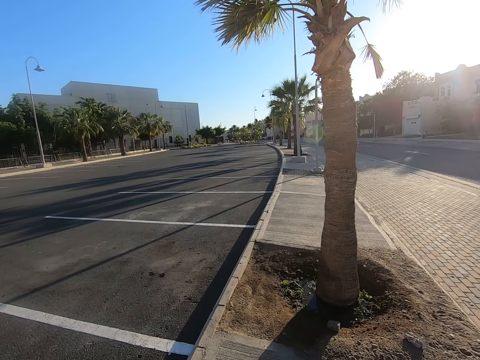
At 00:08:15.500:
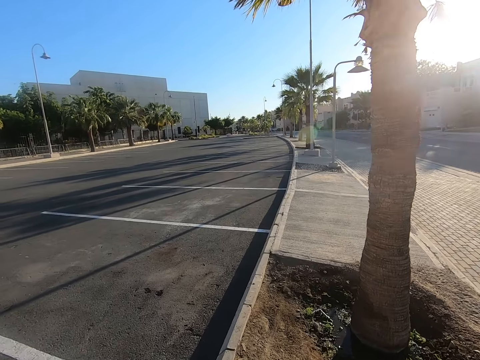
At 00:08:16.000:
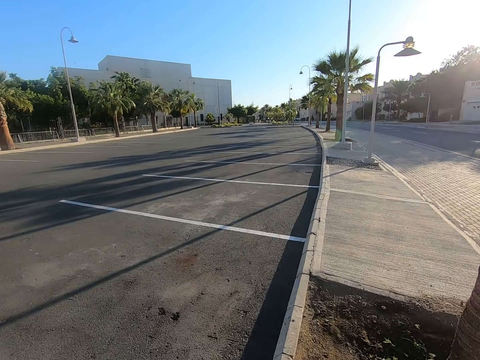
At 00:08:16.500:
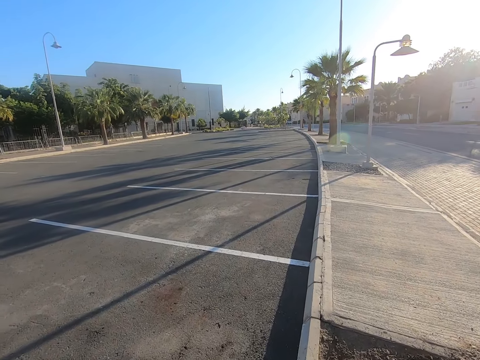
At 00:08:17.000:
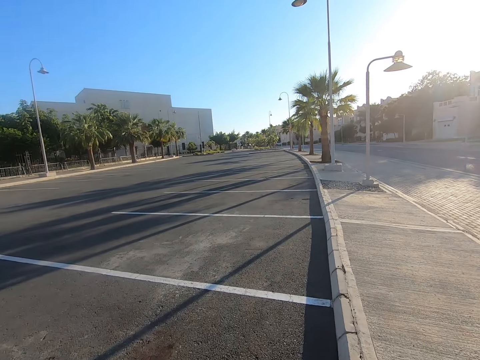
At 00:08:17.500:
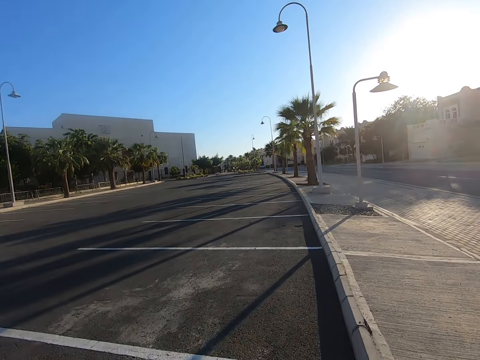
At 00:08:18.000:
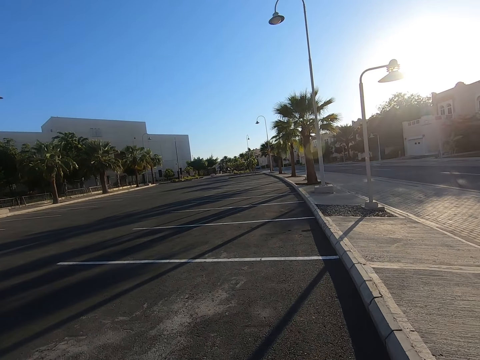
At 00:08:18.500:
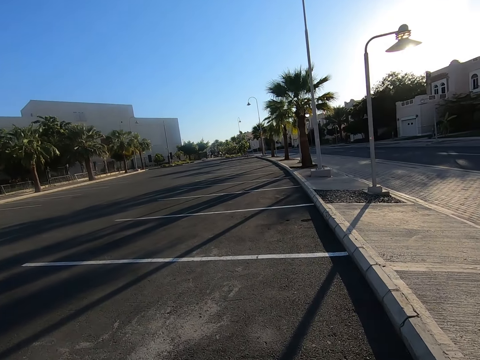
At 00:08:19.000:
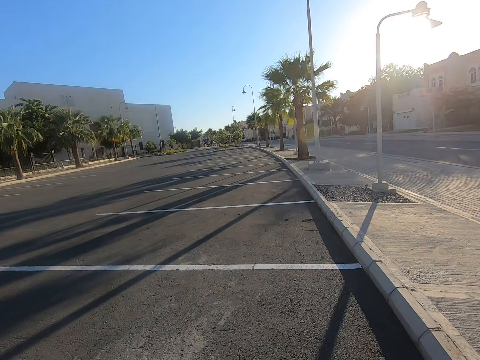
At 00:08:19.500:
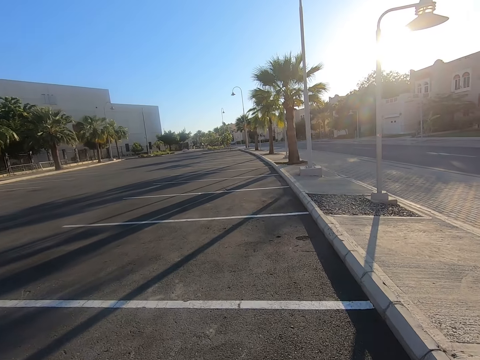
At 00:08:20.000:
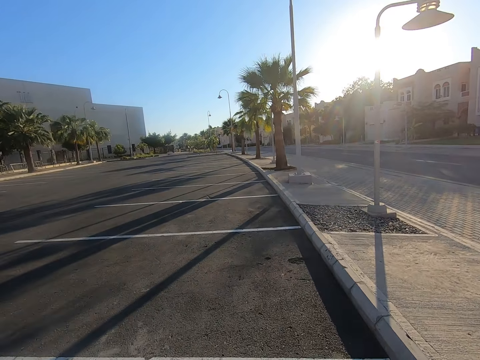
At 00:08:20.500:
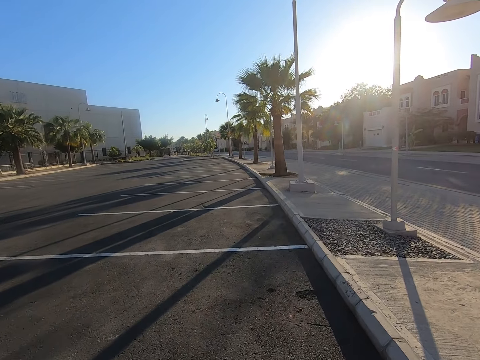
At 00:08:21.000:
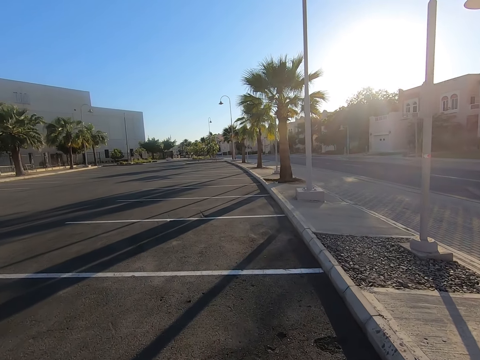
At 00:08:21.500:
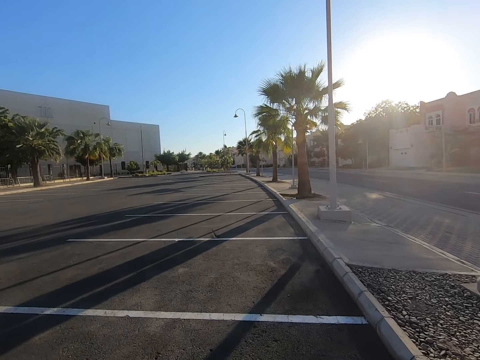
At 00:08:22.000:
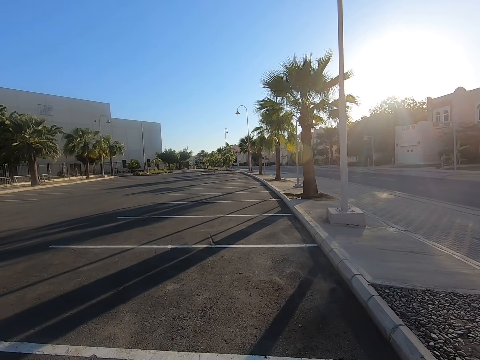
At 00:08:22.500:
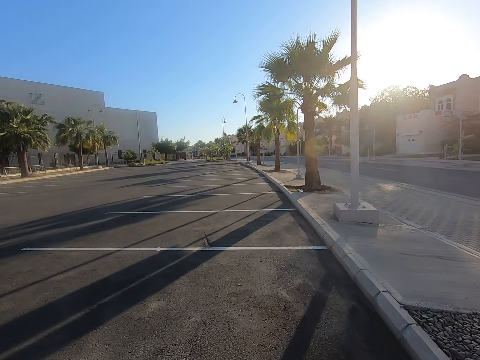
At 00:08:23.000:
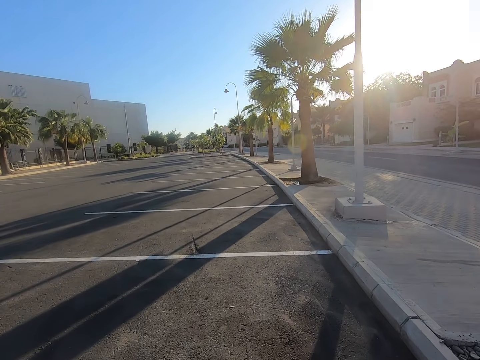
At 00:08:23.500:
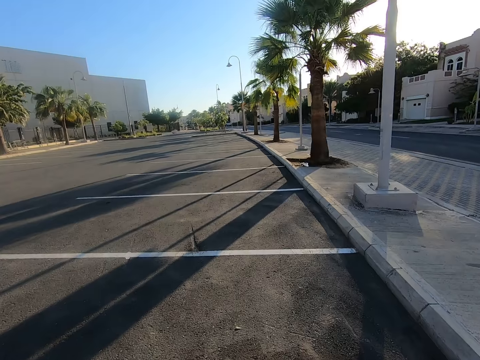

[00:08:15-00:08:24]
The camera wearer walks on the tarmac road.

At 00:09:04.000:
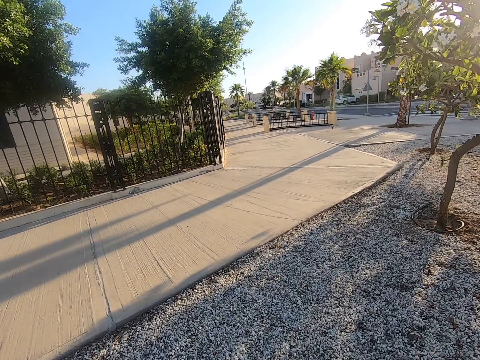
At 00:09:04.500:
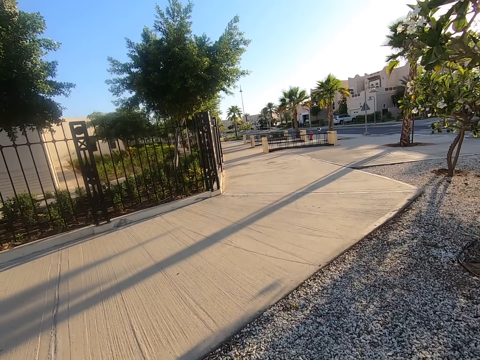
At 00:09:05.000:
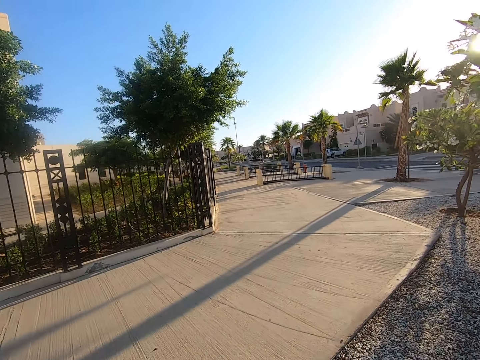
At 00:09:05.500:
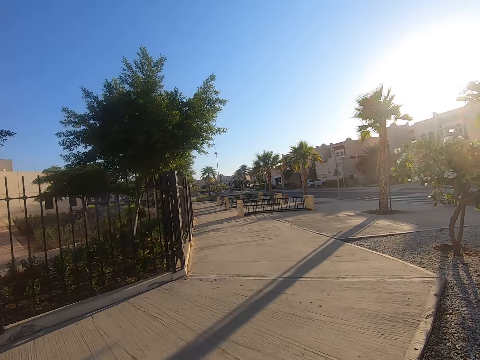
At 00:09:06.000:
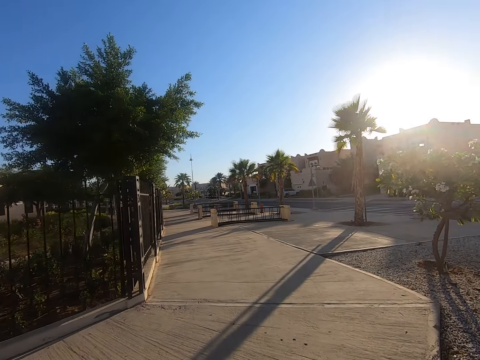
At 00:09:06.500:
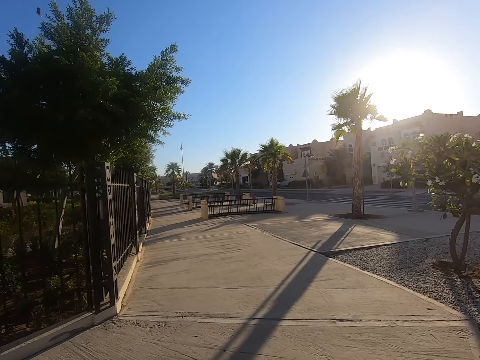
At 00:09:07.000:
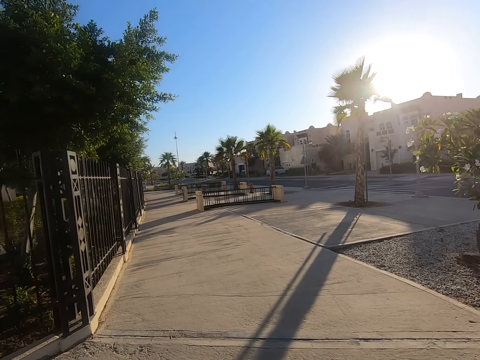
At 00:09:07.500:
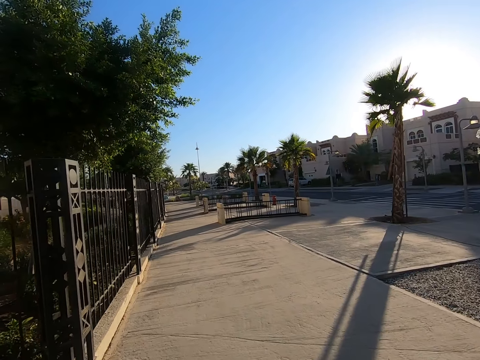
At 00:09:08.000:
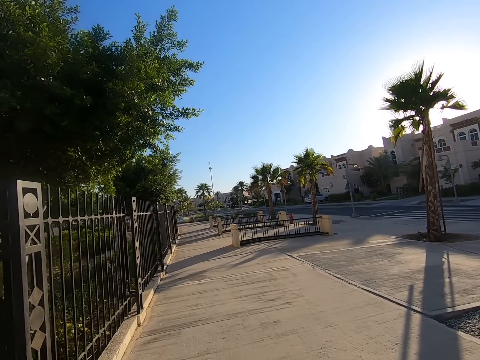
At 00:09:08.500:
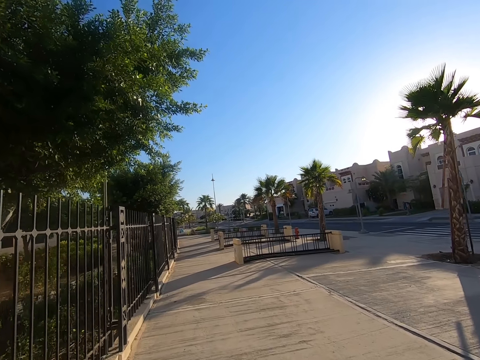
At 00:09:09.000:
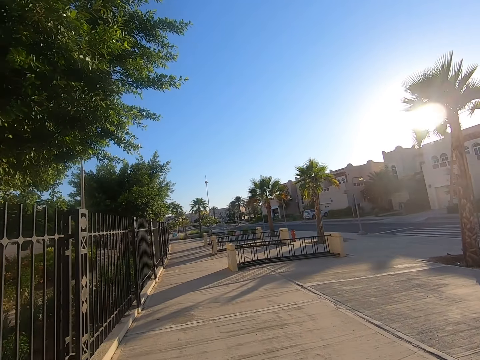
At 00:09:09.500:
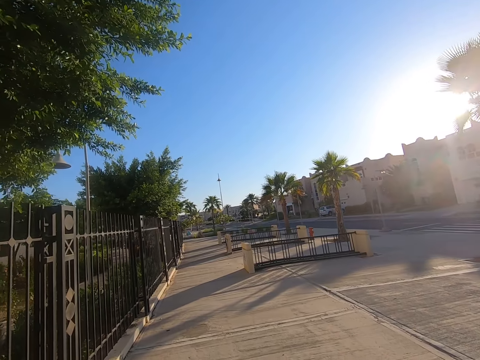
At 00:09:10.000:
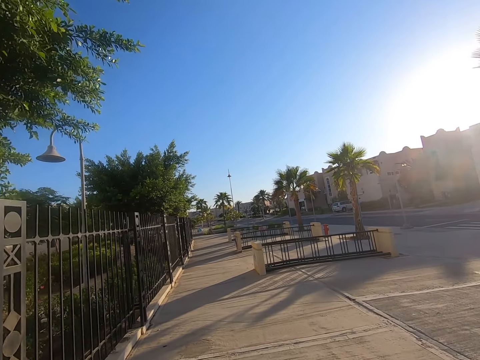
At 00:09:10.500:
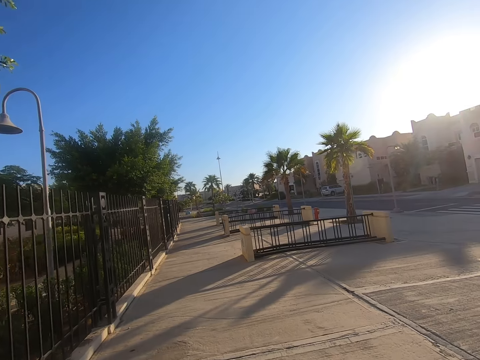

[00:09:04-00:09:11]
The camera wearer walks along the sidewalk.

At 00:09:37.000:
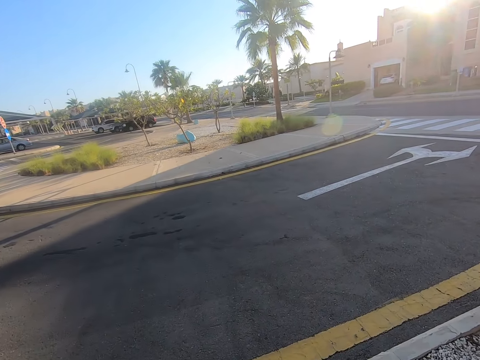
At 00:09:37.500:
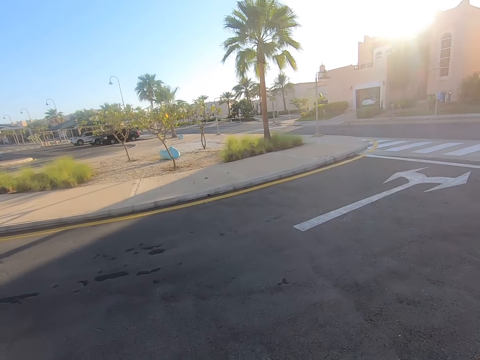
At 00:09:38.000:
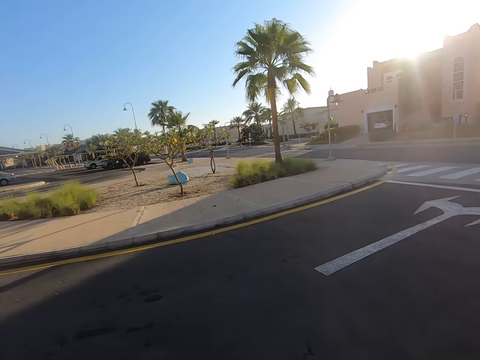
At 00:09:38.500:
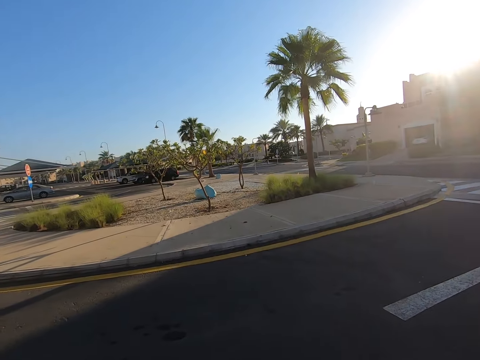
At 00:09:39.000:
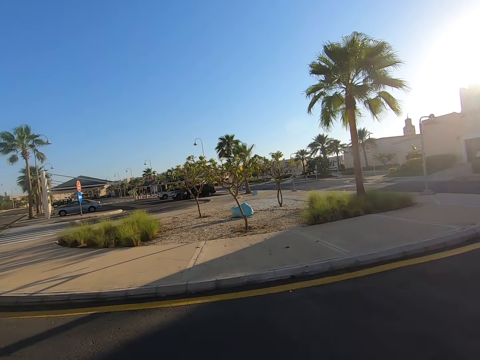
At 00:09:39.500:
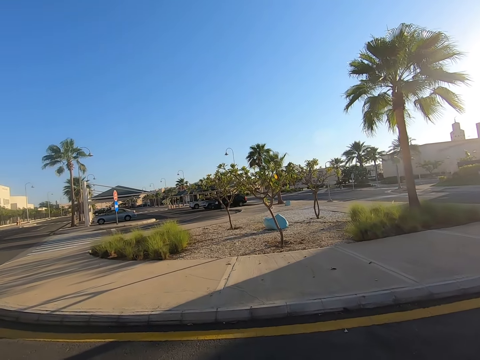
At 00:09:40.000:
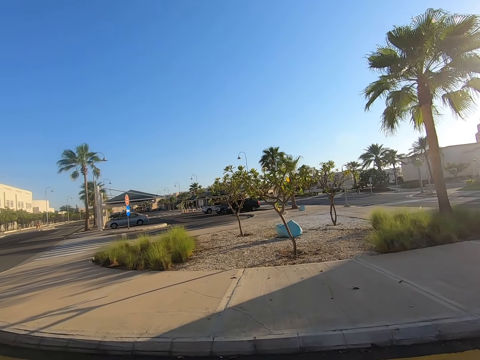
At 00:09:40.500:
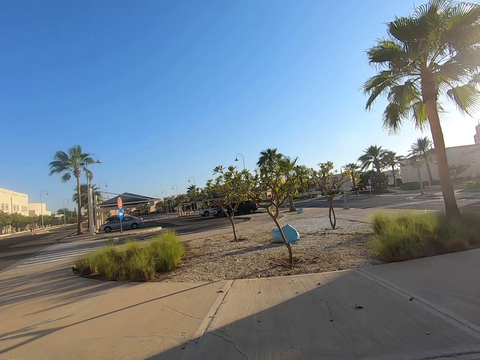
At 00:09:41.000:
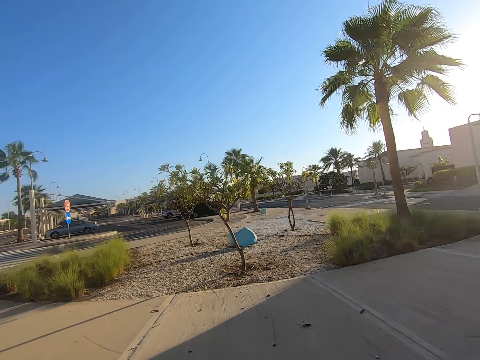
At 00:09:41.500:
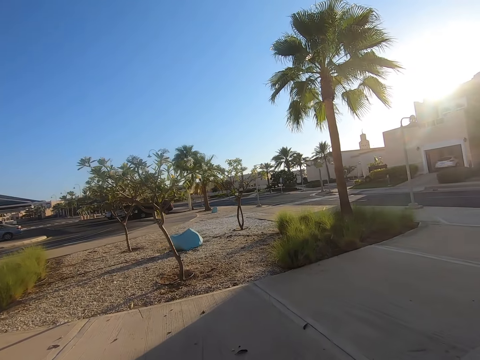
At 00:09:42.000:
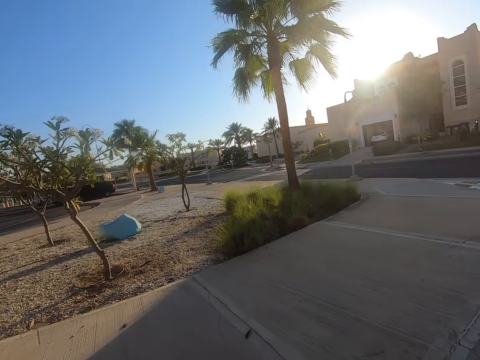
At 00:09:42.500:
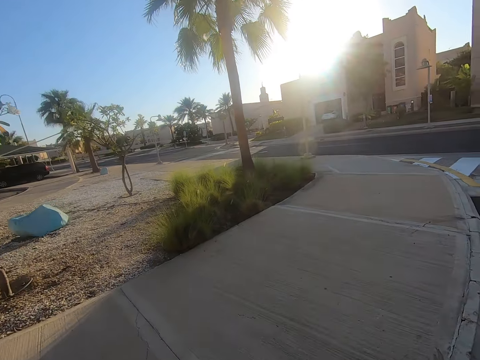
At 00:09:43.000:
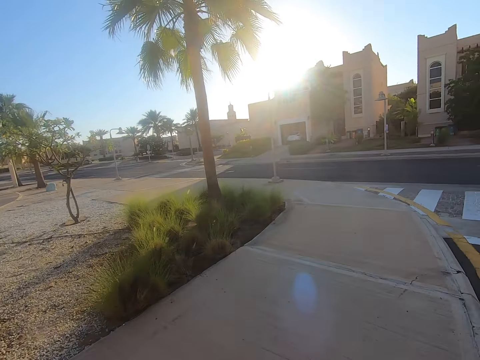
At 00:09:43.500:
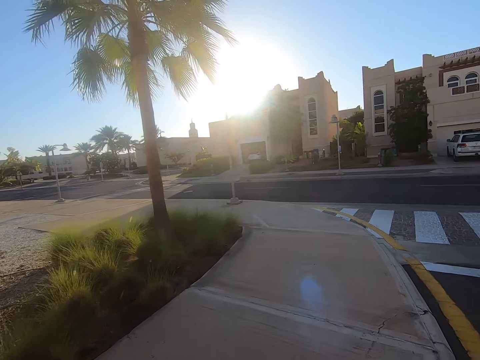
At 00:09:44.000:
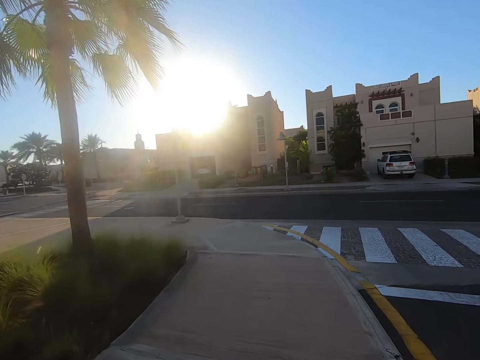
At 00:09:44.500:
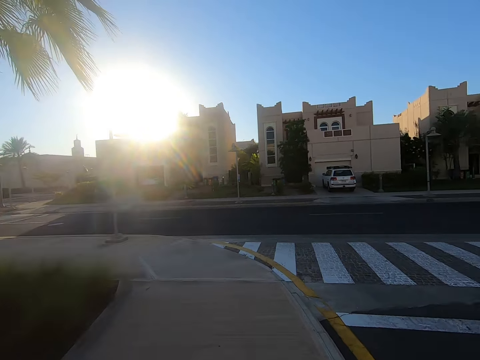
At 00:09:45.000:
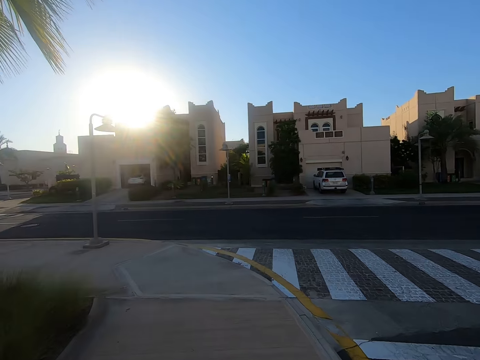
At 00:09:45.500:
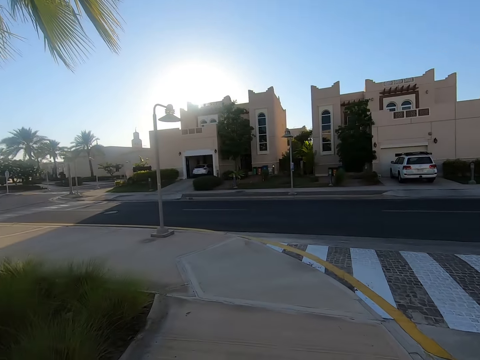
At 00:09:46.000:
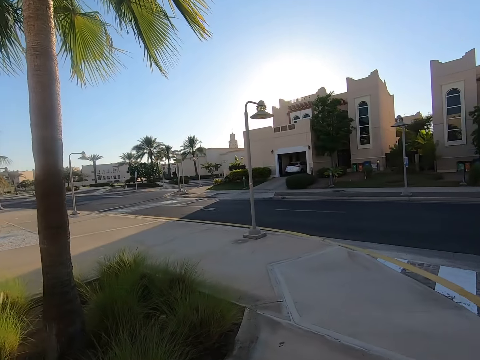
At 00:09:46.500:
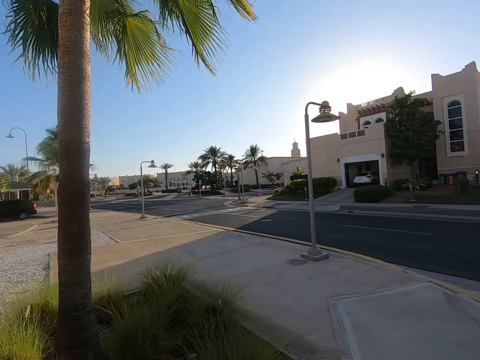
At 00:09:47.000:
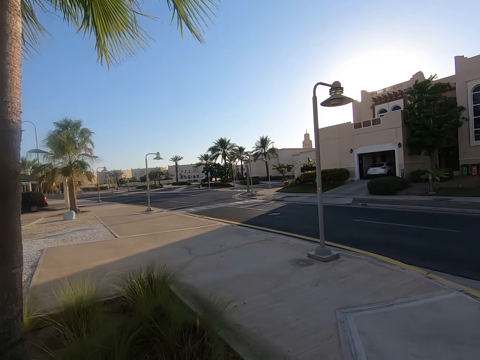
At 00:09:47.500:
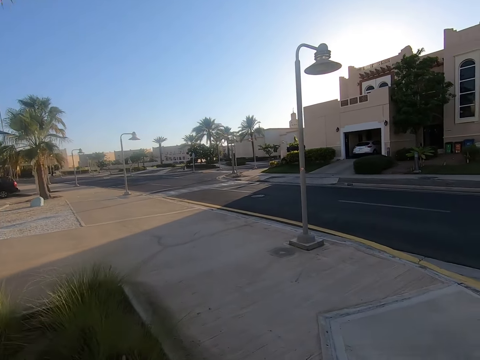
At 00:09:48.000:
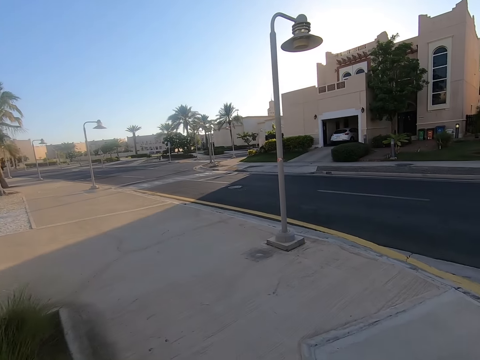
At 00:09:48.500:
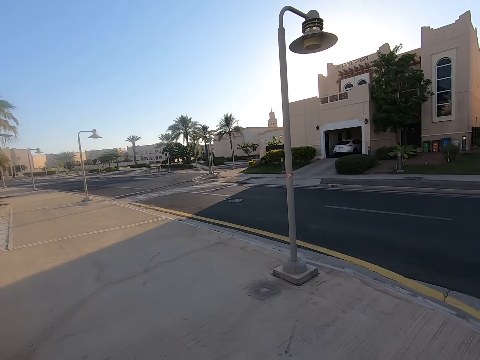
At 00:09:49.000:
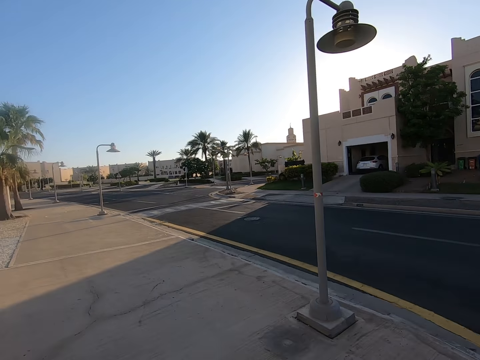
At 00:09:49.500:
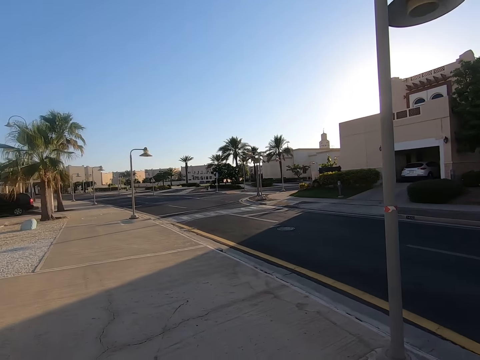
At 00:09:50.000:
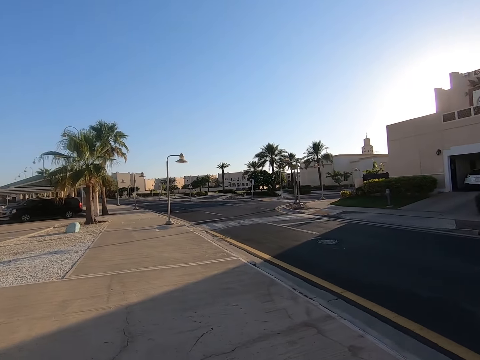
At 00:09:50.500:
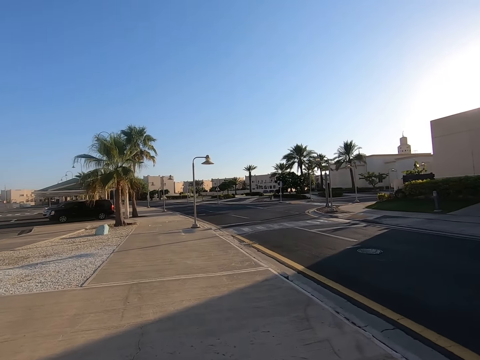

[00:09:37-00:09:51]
The camera wearer walks on the tarmac road. They cross the road towards the sidewalk. They walk along the sidewalk. They look around the street.
